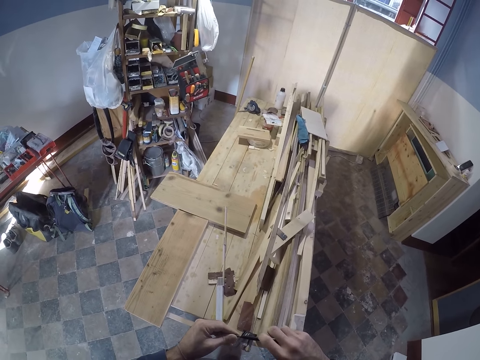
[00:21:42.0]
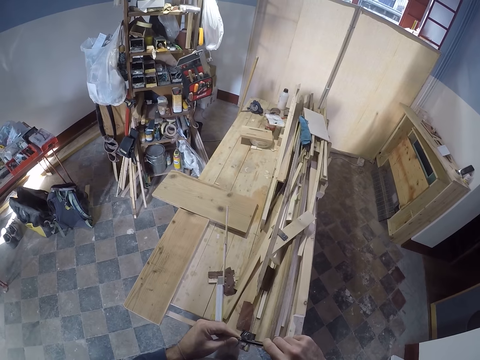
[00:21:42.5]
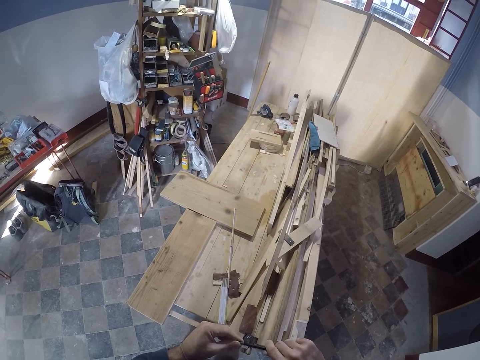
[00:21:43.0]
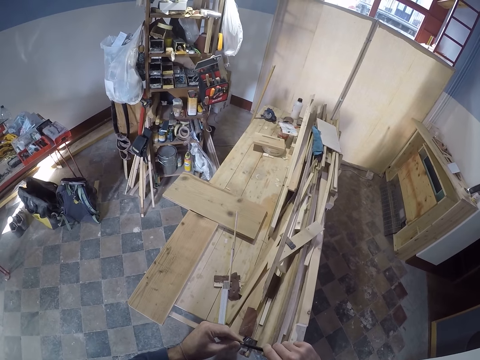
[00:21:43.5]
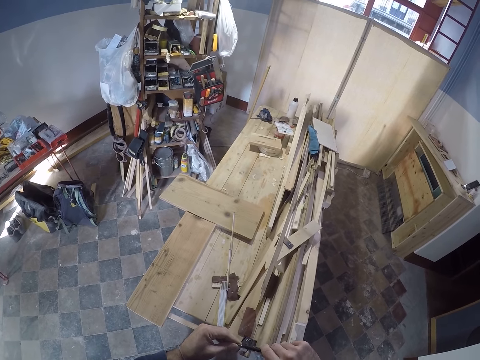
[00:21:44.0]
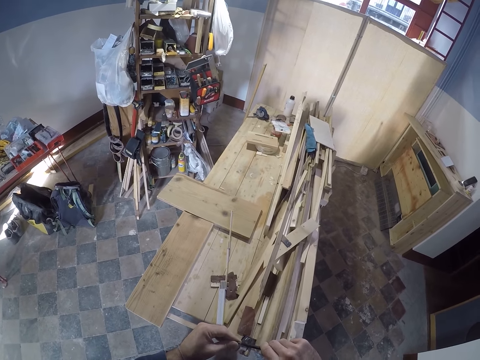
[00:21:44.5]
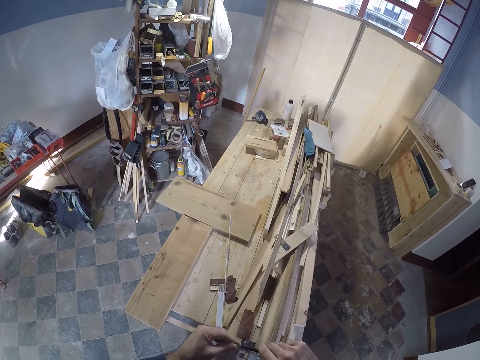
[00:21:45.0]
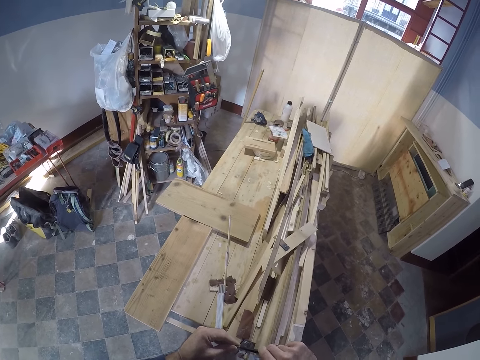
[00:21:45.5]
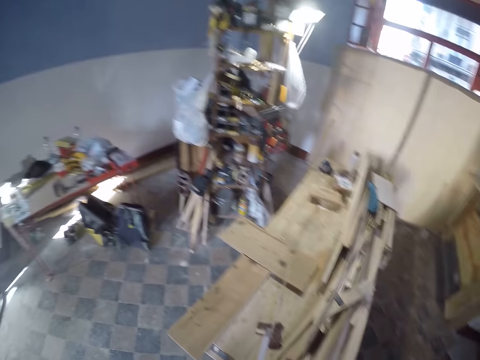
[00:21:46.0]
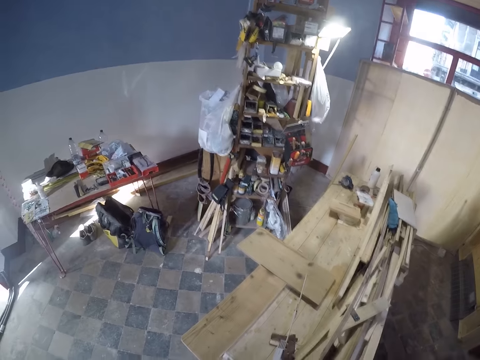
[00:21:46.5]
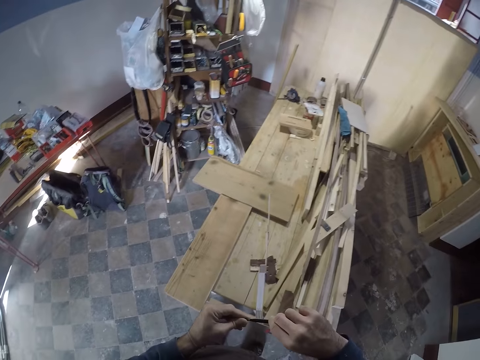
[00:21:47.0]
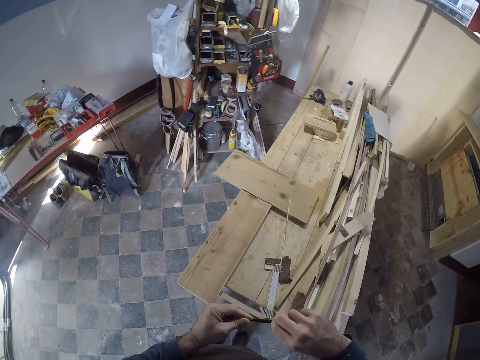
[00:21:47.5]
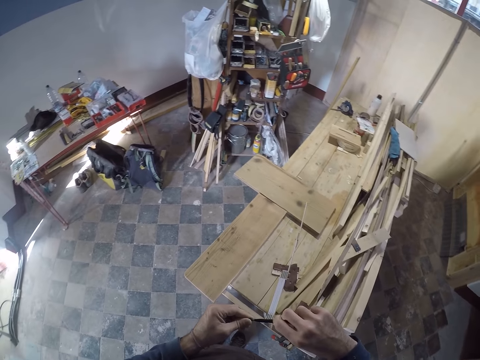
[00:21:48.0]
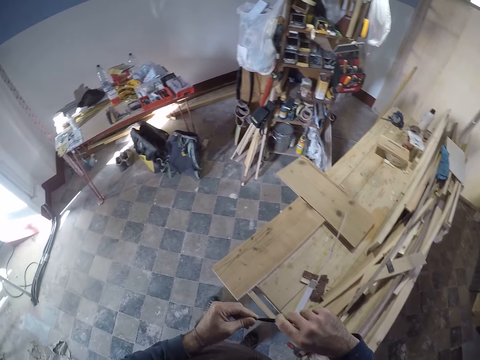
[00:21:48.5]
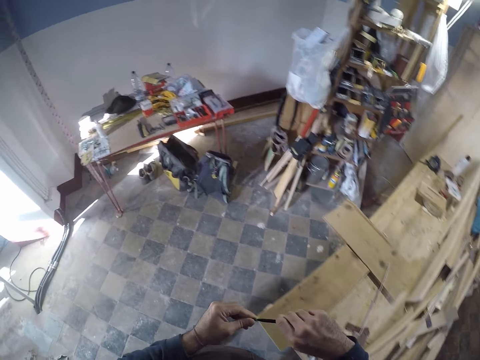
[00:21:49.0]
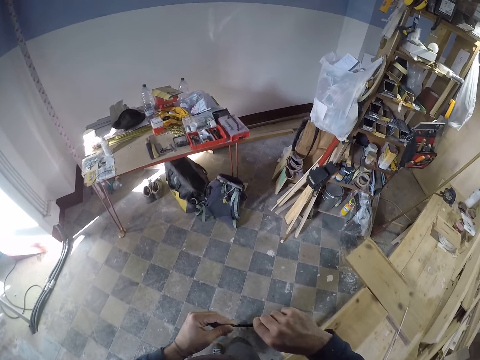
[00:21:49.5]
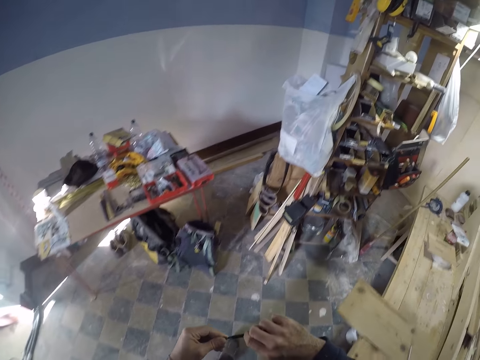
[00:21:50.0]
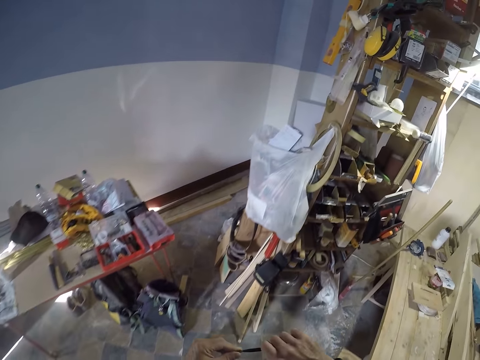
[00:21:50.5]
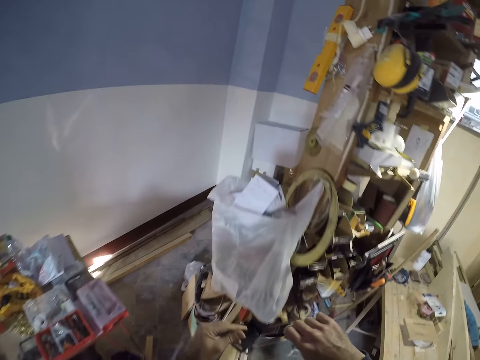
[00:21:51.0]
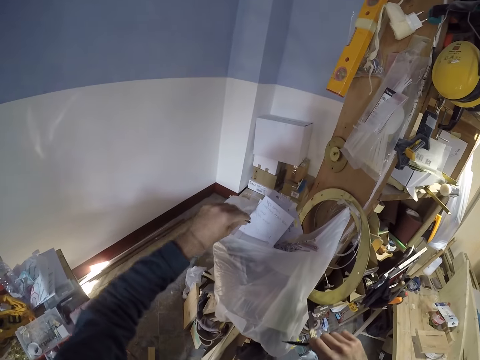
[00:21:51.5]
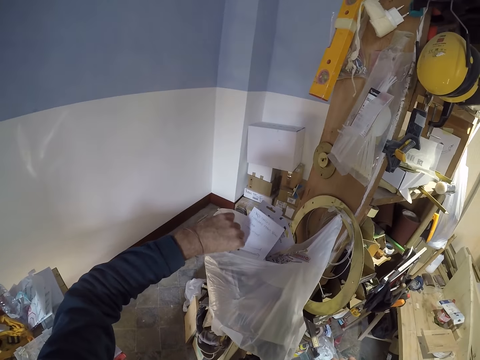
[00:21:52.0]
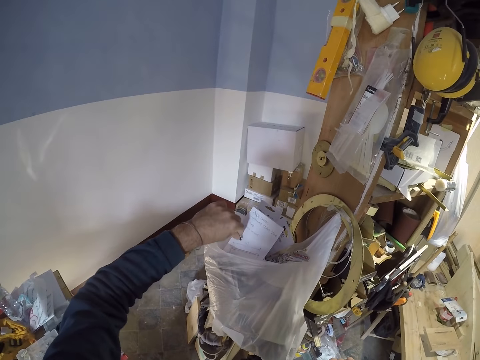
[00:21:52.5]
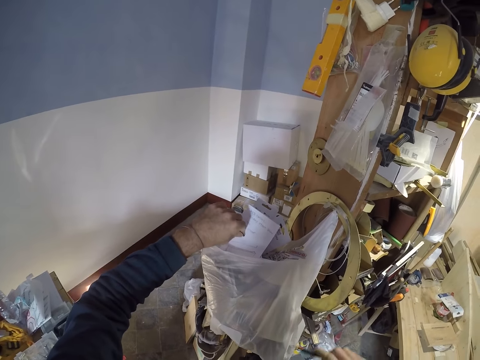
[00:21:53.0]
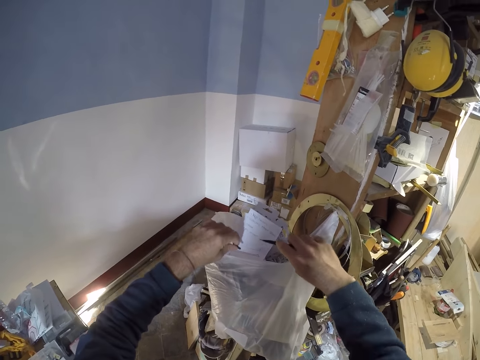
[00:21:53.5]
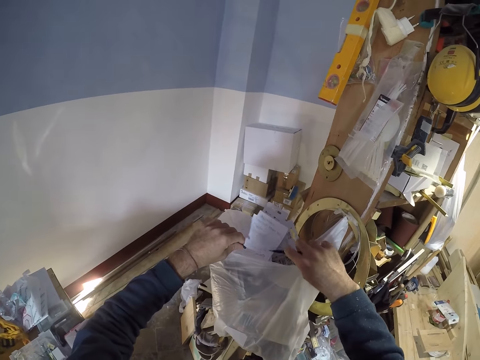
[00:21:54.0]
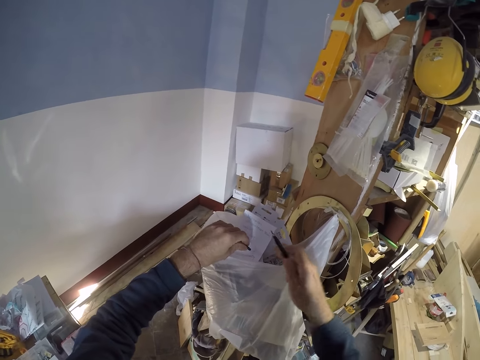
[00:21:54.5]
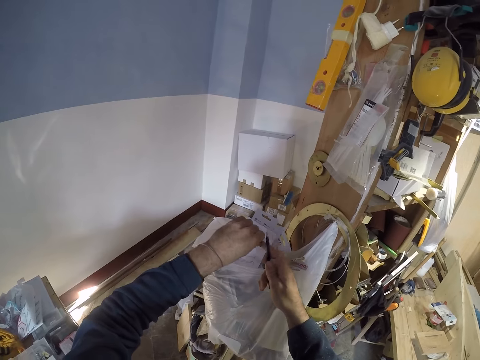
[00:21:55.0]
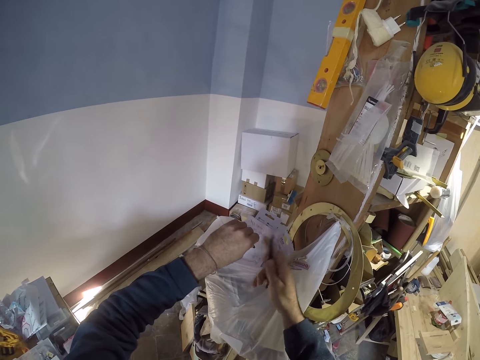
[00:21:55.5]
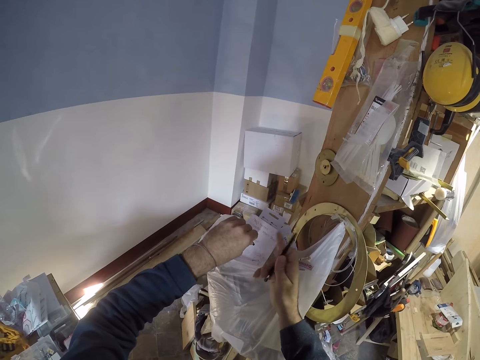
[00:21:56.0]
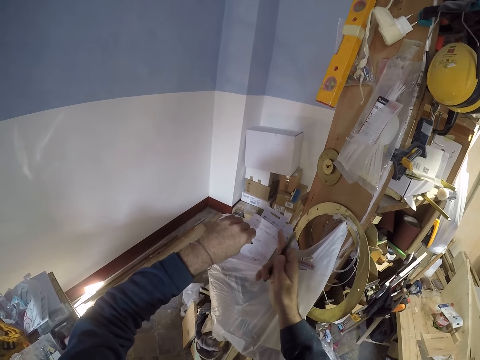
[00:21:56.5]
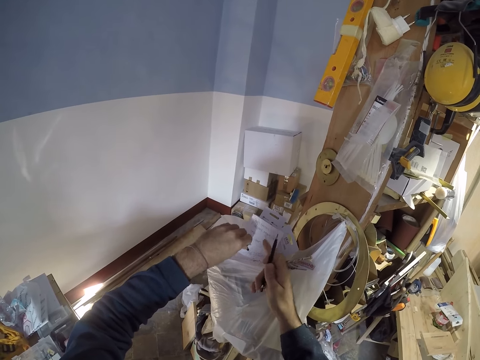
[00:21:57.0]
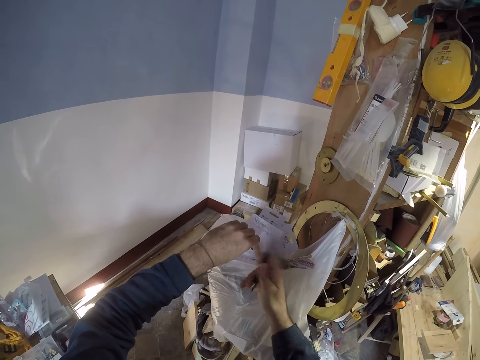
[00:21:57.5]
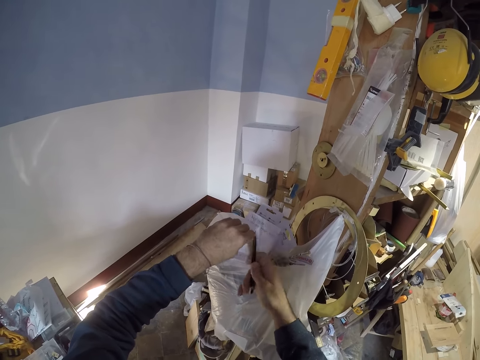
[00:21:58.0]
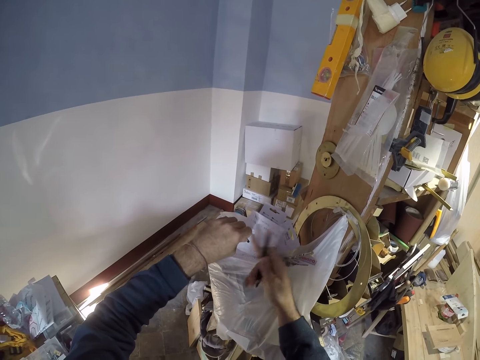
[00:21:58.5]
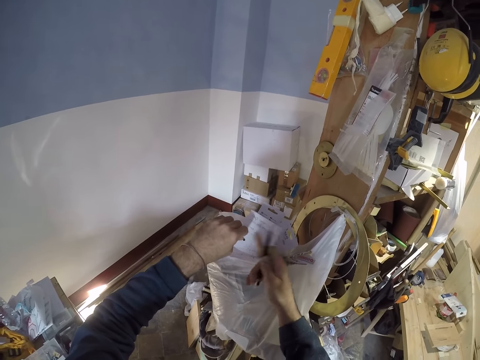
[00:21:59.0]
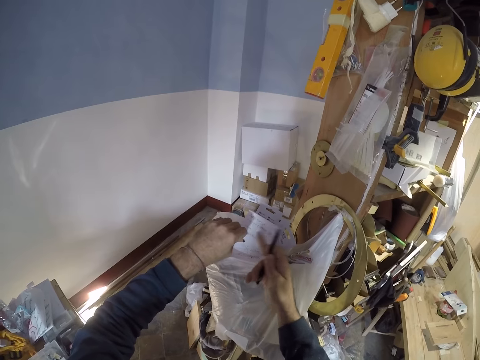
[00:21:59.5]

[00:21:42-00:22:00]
The camera wearer walks towards the shelf. He drops dirt from the pencil sharpener into a nylon on the shelf with his left hand. He hits the paper with the pencil with his right hand. He hits the sharpener with his right hand finger.

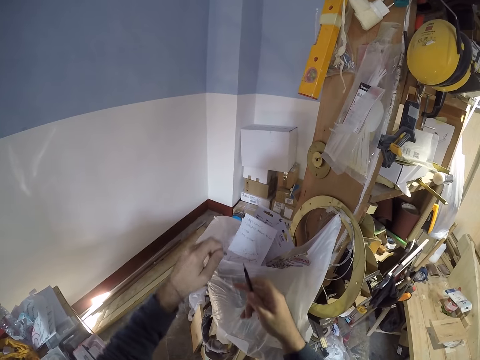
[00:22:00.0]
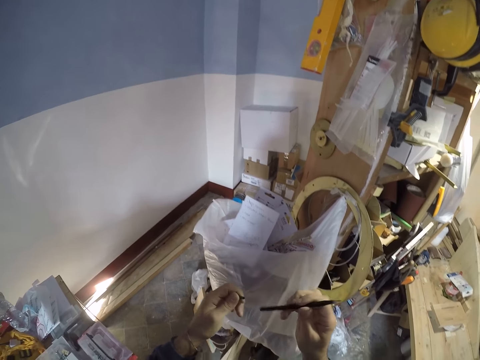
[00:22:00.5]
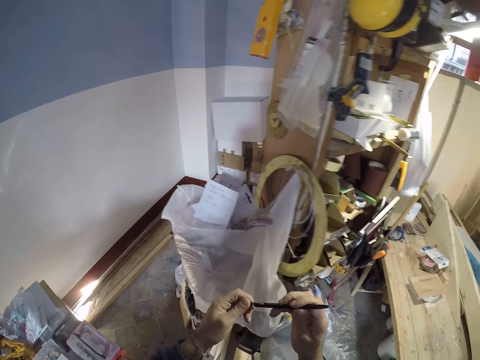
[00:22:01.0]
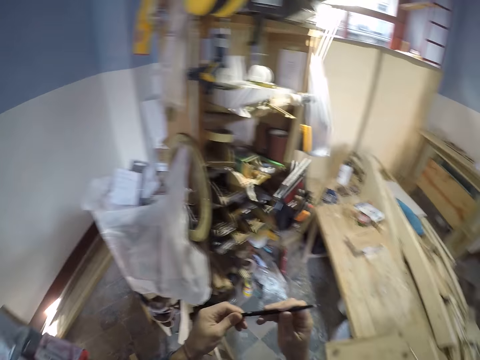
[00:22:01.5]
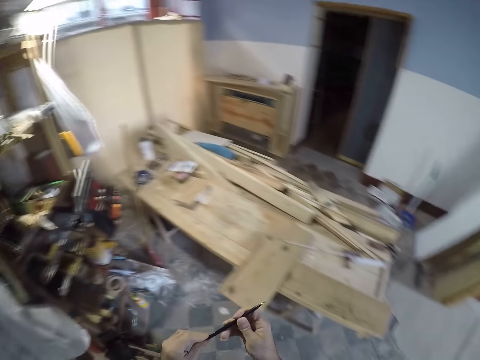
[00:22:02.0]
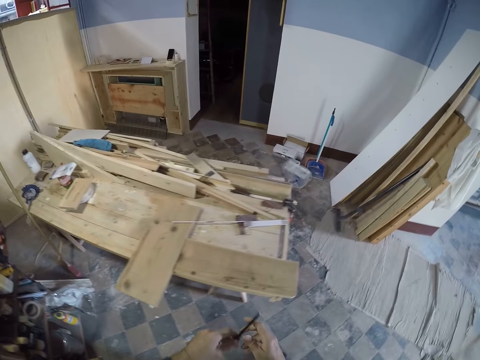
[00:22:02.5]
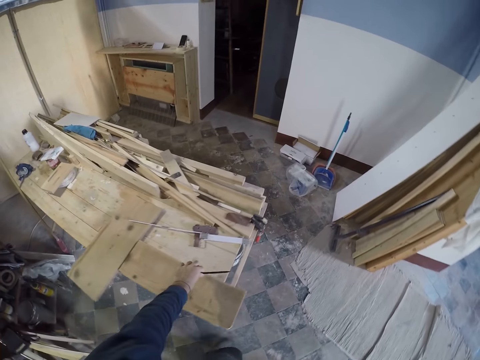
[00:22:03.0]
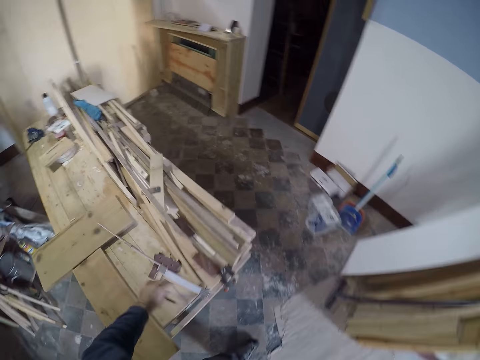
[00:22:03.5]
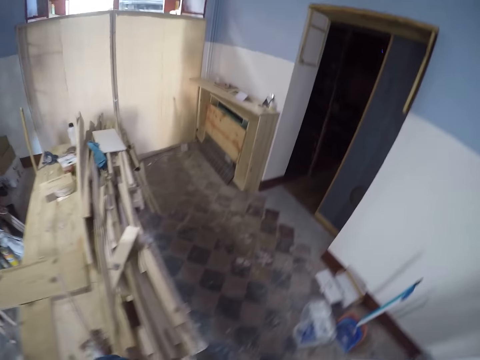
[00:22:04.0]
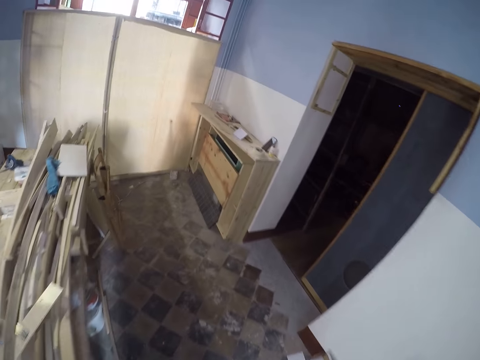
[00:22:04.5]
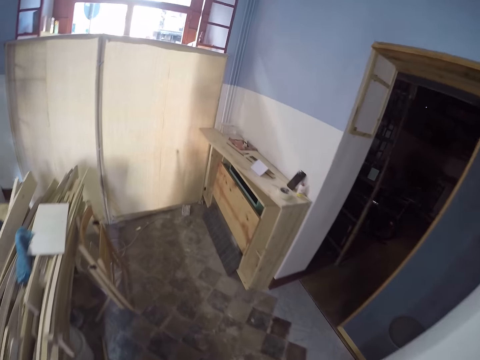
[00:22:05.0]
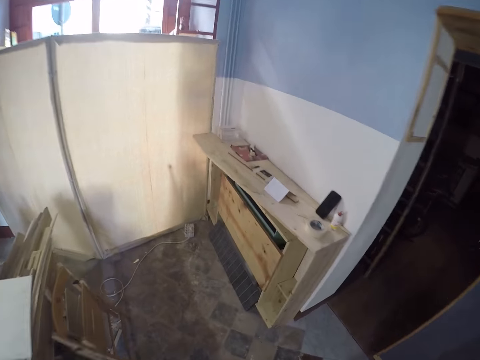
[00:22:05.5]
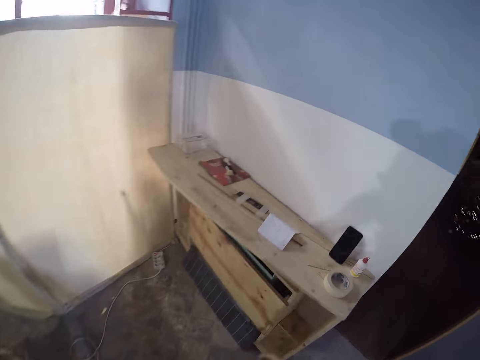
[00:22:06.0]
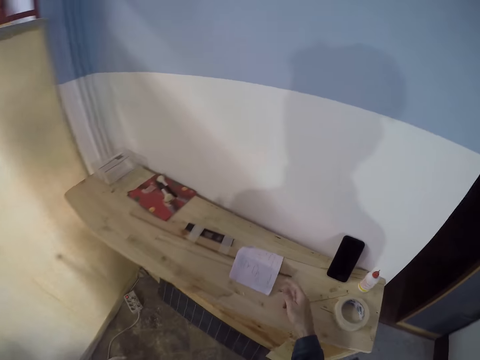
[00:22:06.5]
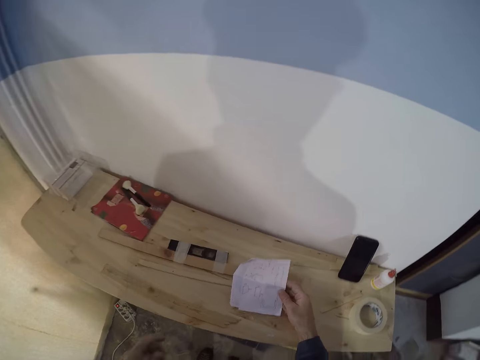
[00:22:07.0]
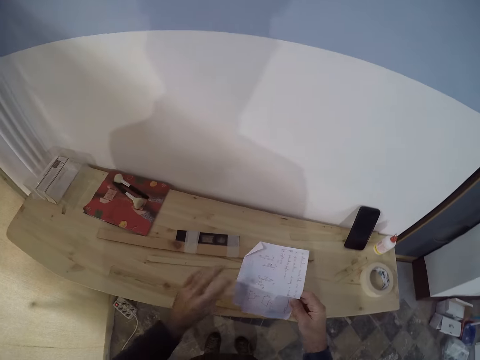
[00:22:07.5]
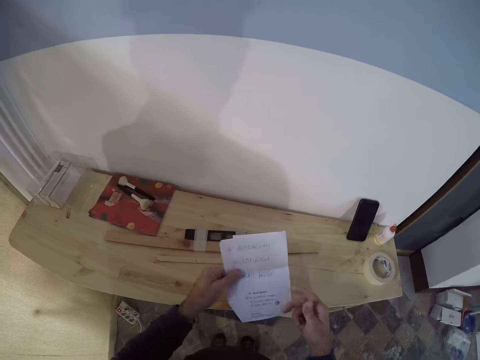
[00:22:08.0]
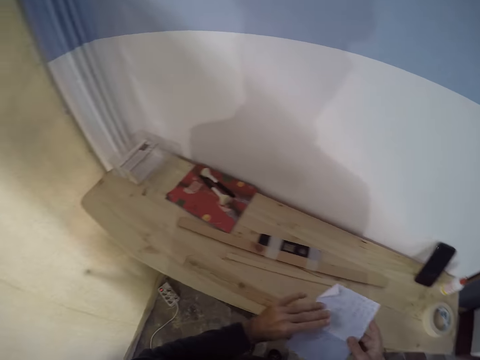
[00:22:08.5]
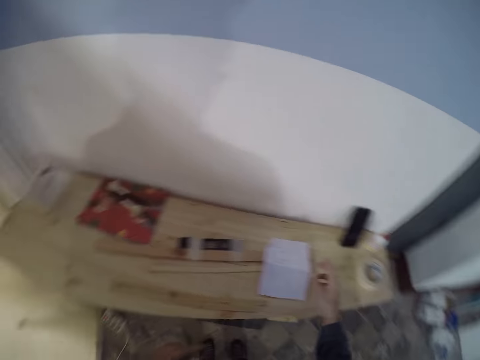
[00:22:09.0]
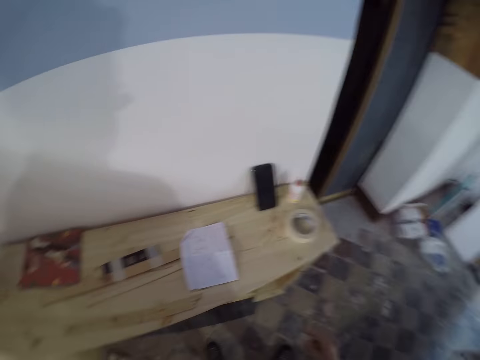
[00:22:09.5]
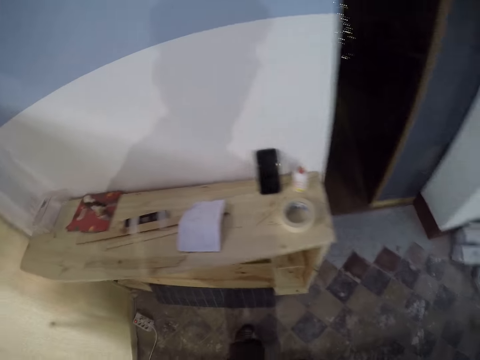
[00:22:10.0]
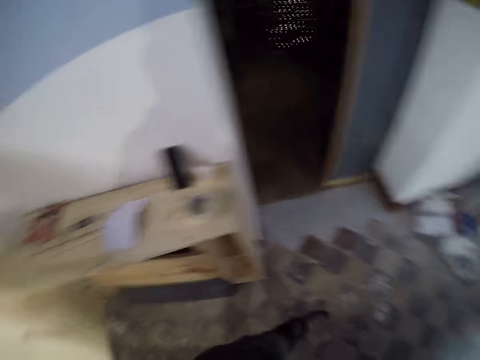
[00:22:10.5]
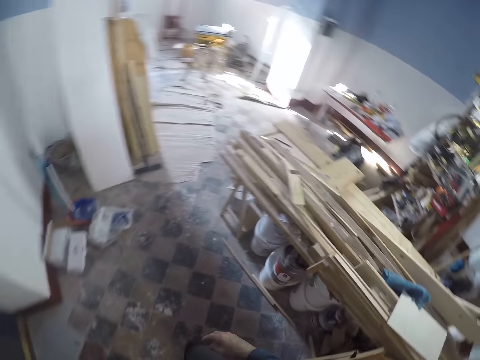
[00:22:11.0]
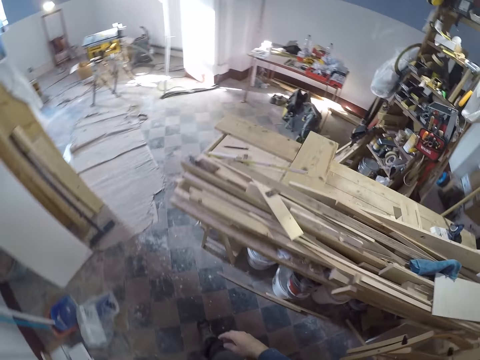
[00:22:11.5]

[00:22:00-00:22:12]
The camera wearer sharpens the other side of the pencil. He drops the pencil on the worktable with his left hand. He picks up a paper from a table in the workshop with his right hand. He walks towards the side table. He holds the paper with both hands. He drops the paper on the table with his right hand.
